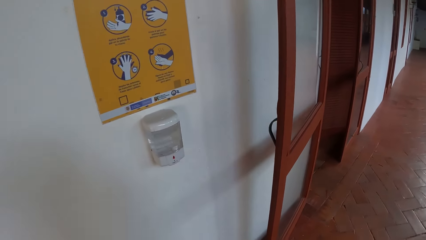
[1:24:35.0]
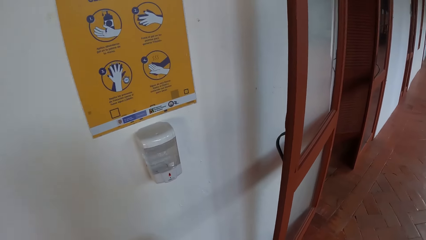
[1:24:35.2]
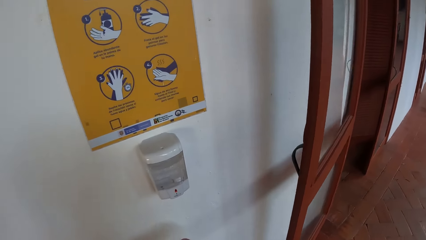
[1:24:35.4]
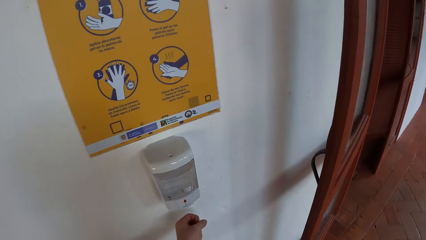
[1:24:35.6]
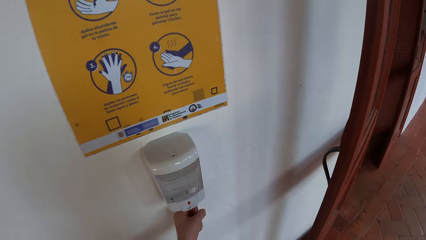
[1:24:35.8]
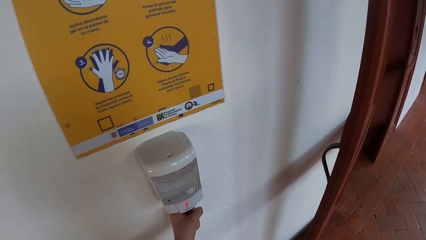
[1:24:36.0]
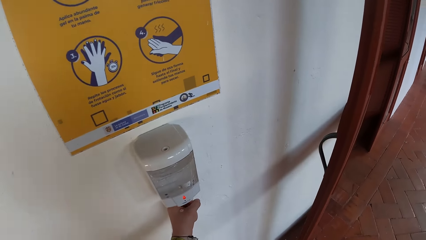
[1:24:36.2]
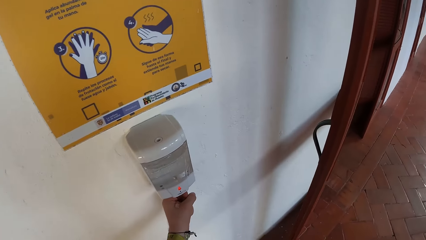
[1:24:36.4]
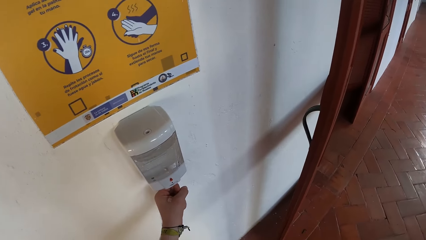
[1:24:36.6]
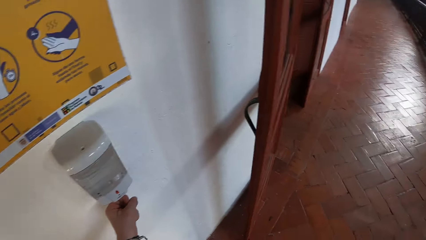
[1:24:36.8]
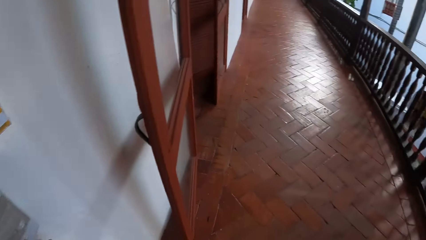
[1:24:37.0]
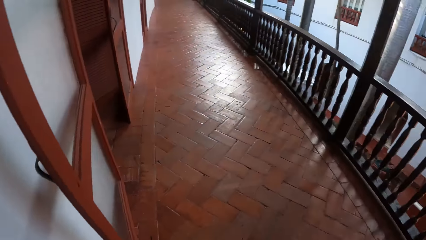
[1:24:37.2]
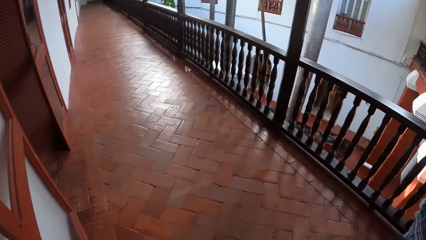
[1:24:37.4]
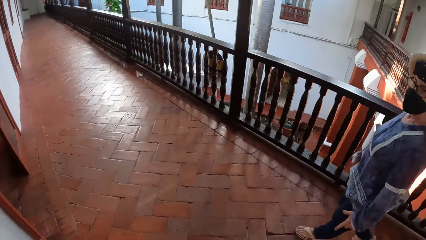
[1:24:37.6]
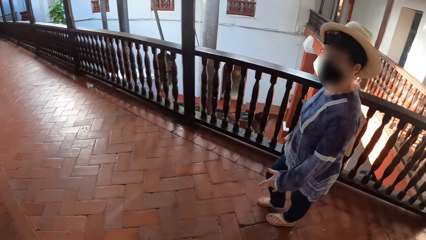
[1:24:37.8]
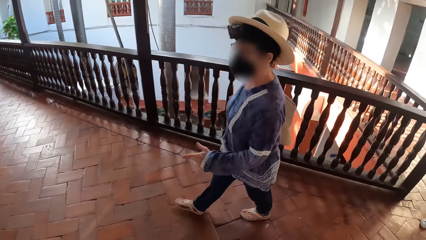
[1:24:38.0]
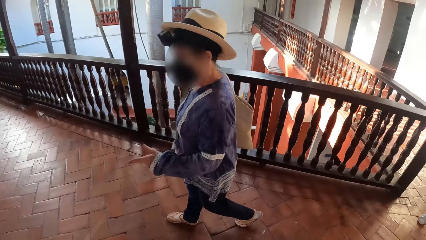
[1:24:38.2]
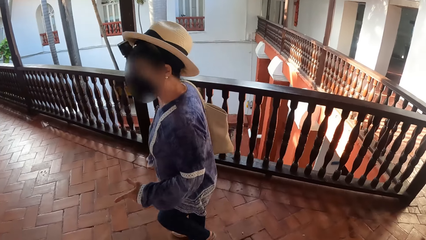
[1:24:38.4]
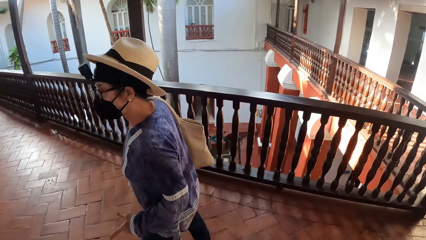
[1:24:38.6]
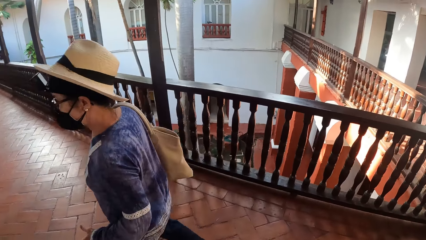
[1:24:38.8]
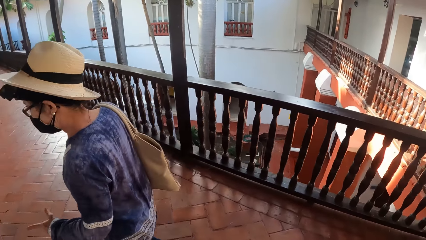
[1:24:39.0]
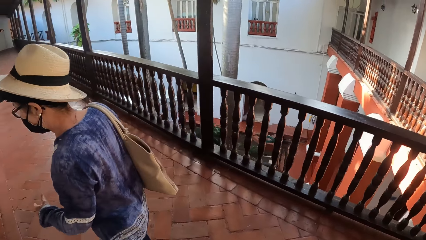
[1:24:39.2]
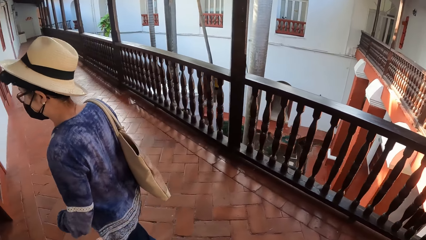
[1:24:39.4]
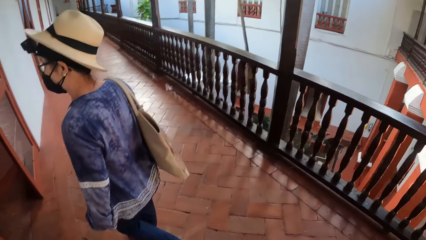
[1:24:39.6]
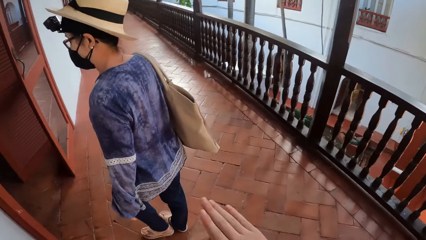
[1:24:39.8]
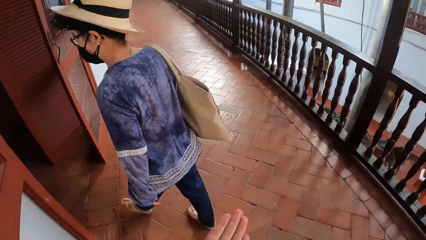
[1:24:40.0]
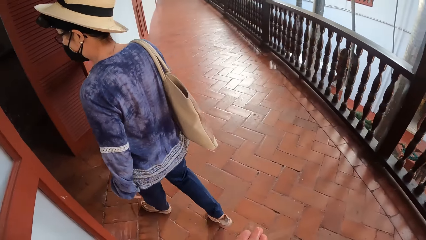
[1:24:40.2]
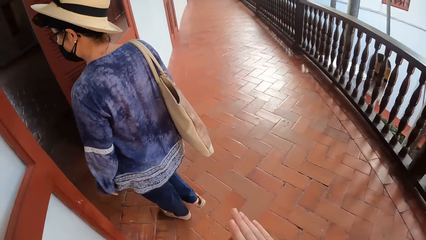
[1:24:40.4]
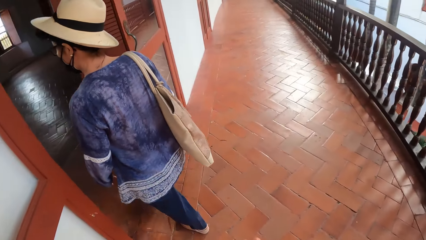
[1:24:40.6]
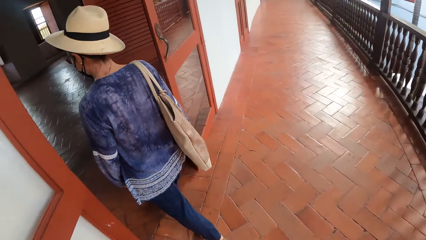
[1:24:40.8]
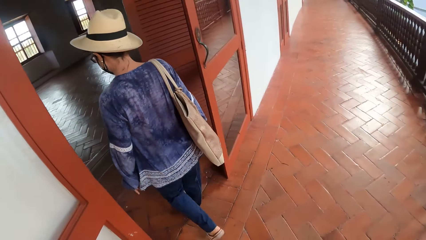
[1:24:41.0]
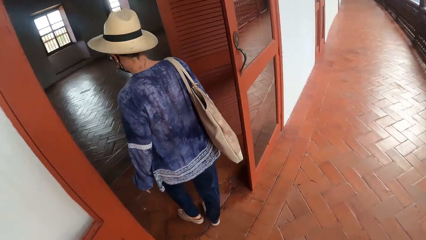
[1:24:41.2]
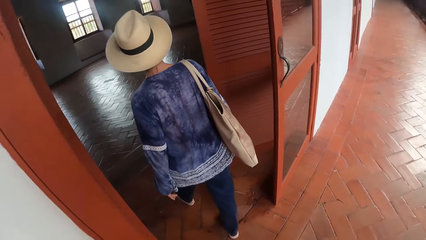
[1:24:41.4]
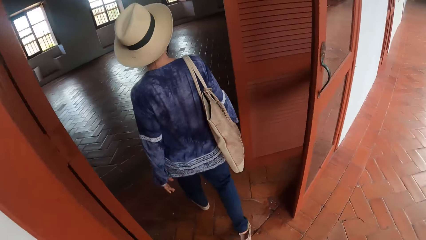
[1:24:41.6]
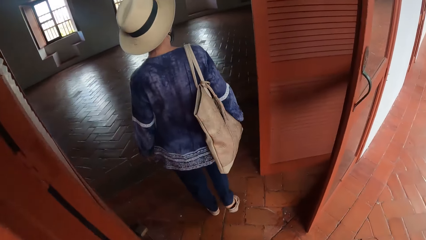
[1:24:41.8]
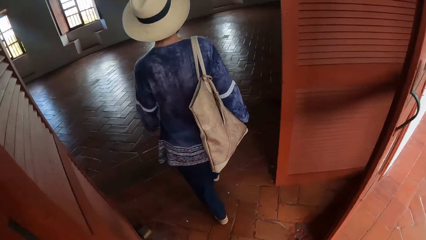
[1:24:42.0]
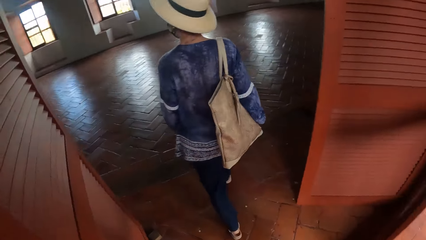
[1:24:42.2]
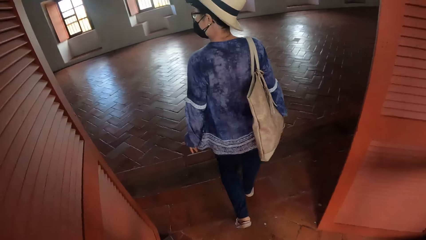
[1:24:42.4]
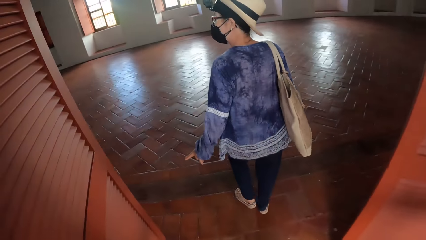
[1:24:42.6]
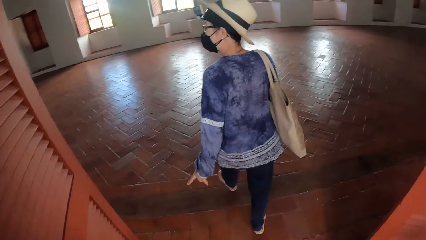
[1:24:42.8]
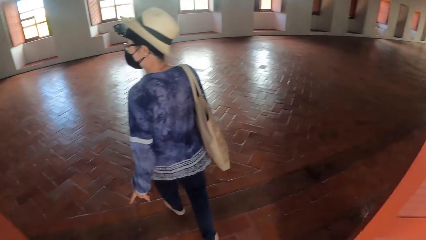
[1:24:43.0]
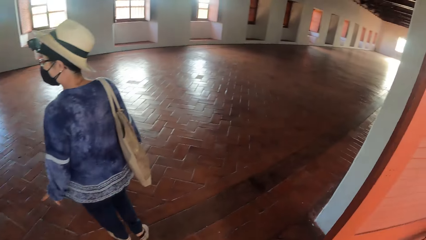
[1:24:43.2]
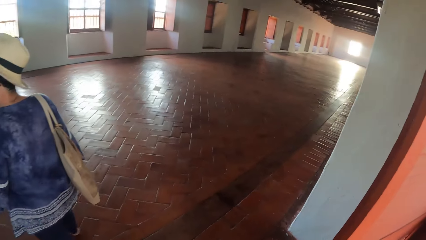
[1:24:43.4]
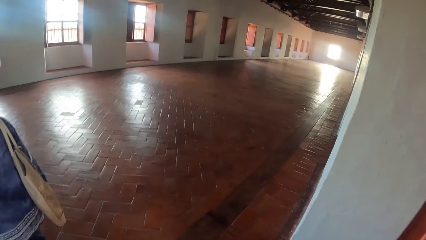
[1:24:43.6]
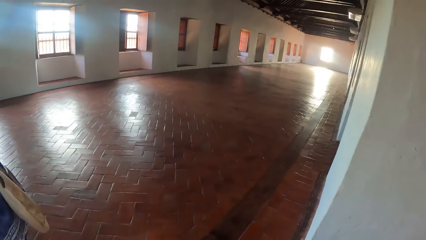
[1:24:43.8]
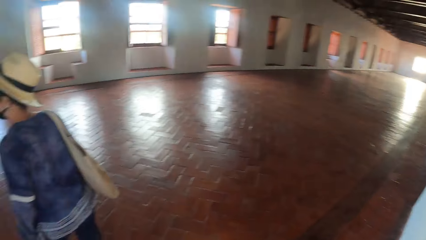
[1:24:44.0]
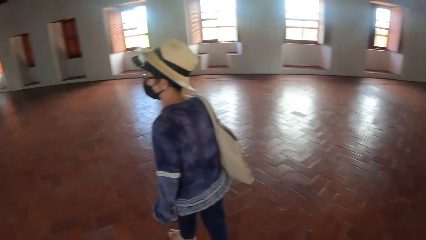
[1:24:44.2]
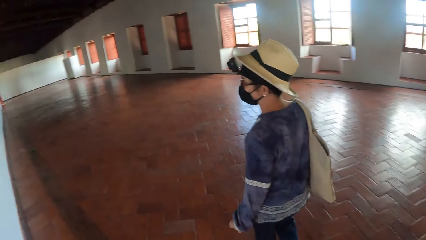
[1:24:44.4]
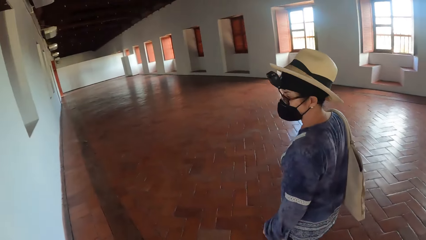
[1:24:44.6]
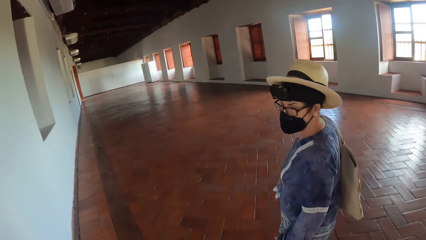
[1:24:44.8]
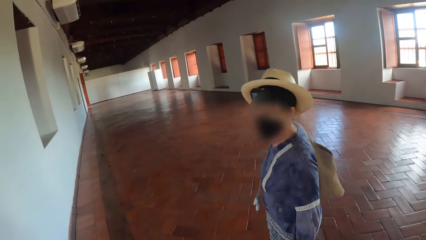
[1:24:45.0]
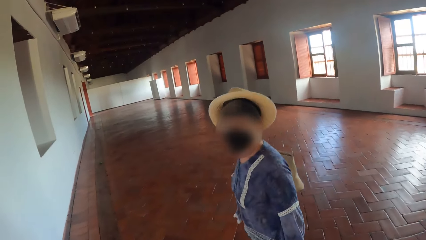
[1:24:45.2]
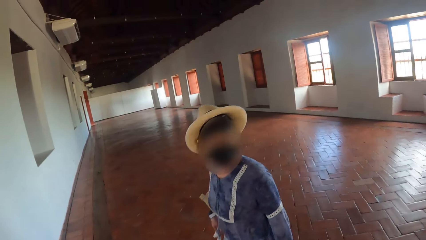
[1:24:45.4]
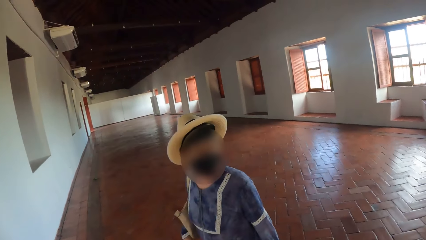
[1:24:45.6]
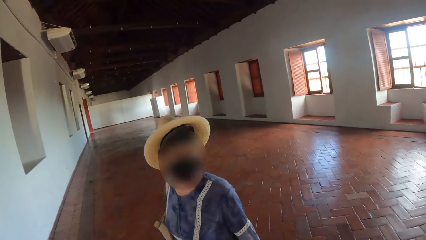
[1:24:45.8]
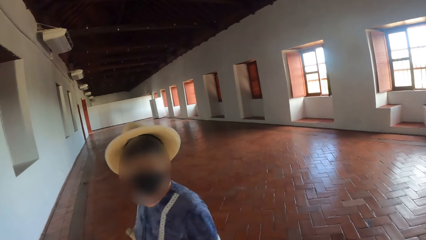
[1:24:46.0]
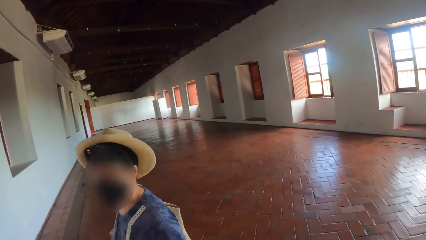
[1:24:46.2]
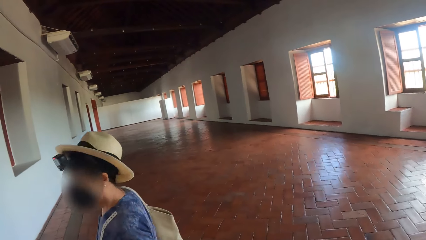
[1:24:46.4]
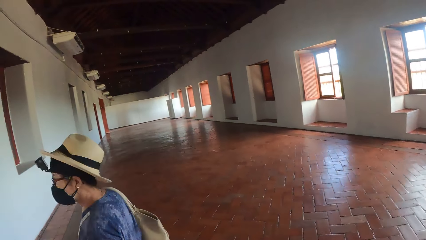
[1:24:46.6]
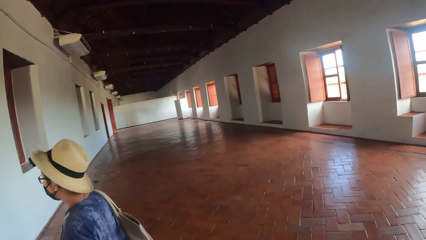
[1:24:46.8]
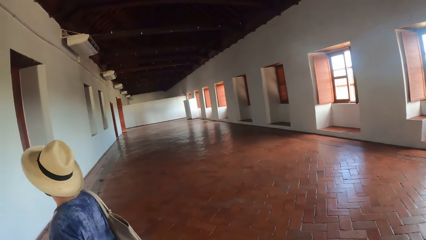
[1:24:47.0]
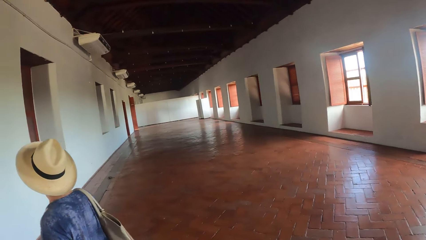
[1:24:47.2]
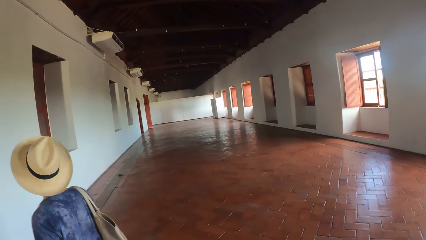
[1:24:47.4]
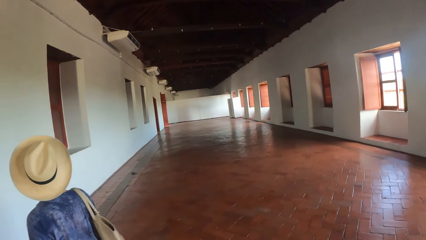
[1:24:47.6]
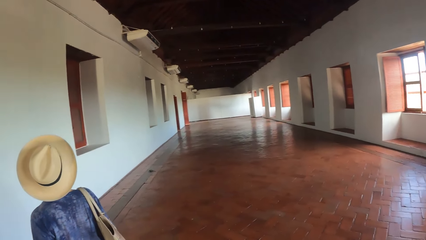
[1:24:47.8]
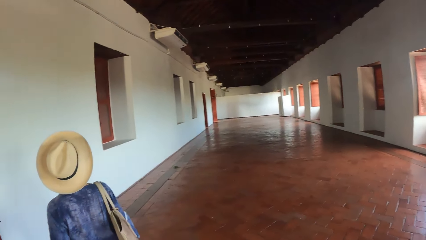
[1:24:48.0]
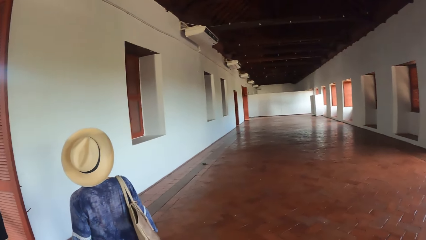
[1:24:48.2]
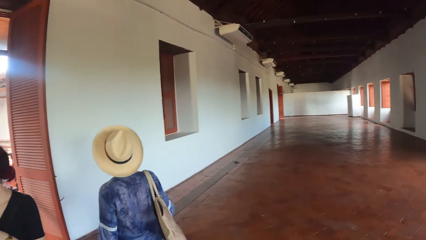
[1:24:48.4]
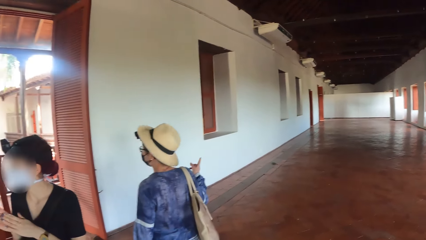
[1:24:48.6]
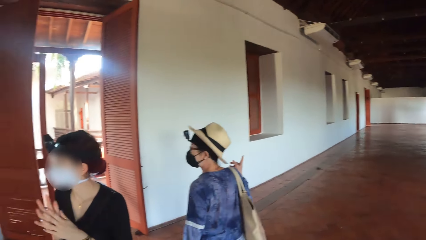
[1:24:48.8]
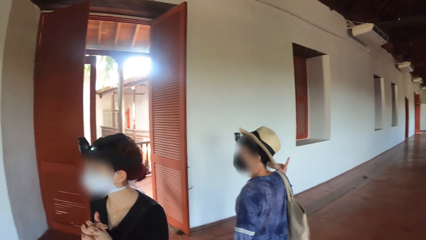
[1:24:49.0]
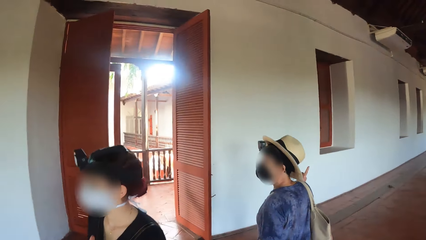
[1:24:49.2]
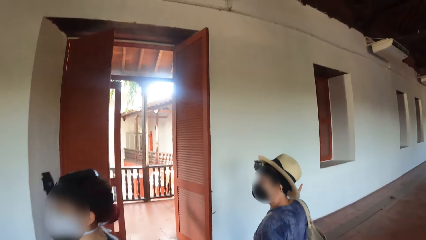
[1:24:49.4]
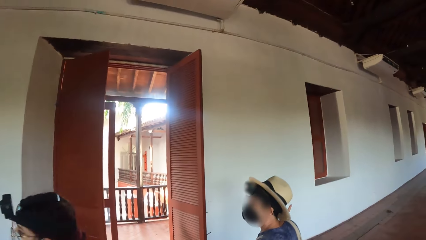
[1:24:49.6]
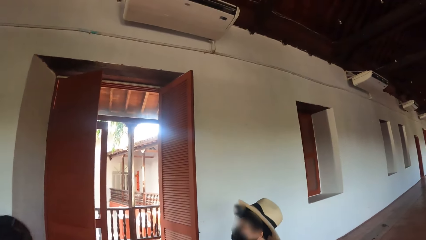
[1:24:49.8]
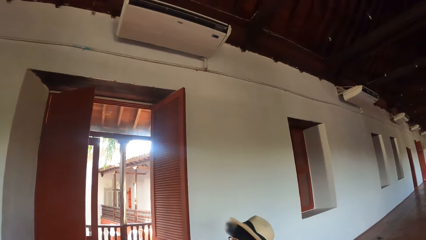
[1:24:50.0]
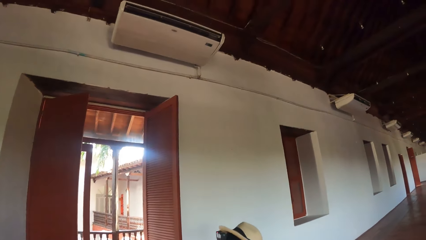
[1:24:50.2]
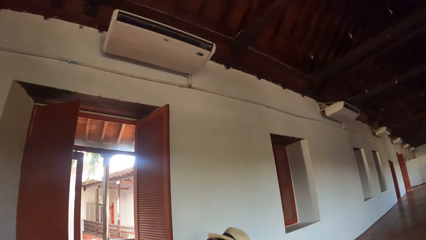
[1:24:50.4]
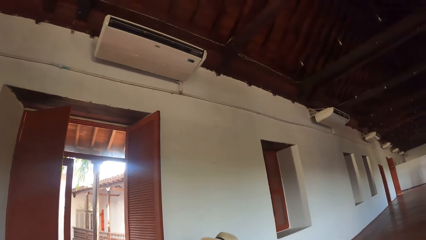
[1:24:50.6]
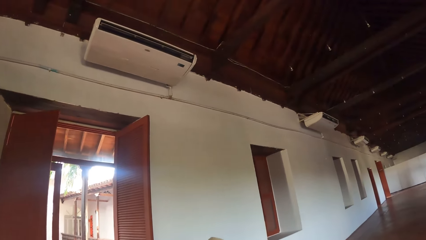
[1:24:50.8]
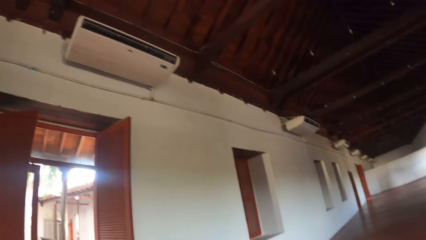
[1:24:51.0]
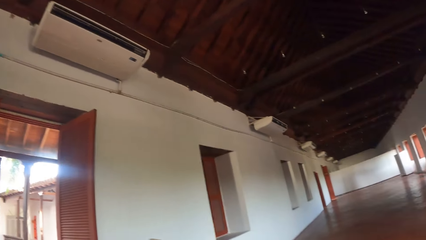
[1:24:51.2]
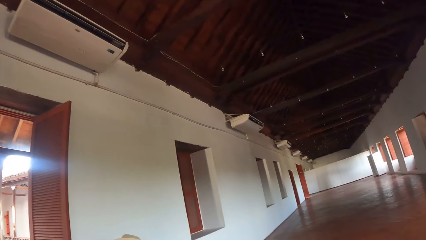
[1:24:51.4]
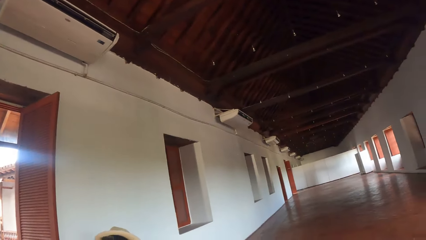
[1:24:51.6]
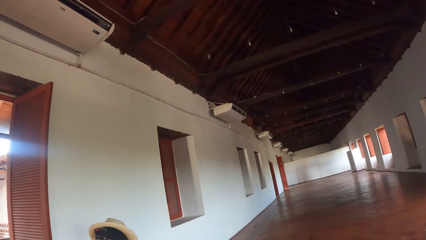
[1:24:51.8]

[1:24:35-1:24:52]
The camera wearer places his left hand under a sanitizer dispenser. He applies the gel on the hands. He interacts with a woman. The woman walks into a room from the corridor. The camera wearer walks around the room. He walks into the room from the corridor. Another woman walks into the room.
